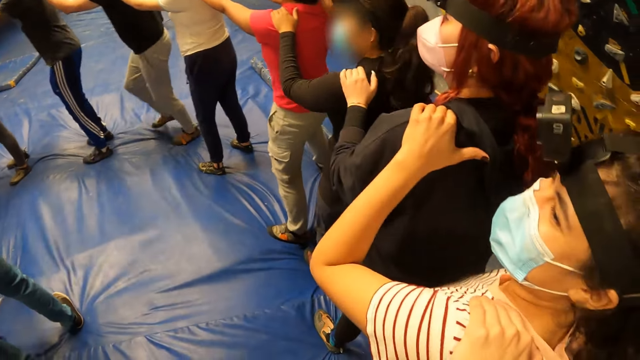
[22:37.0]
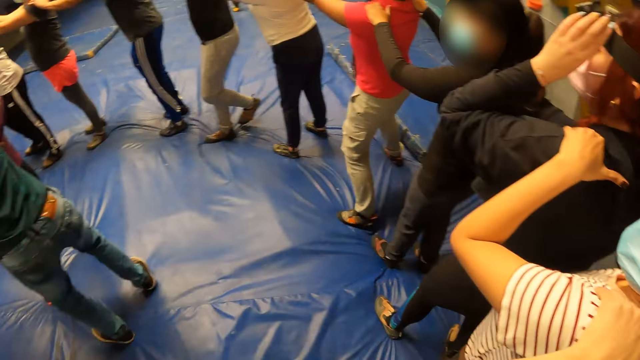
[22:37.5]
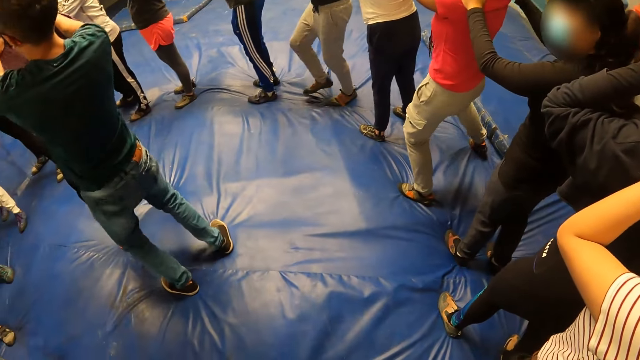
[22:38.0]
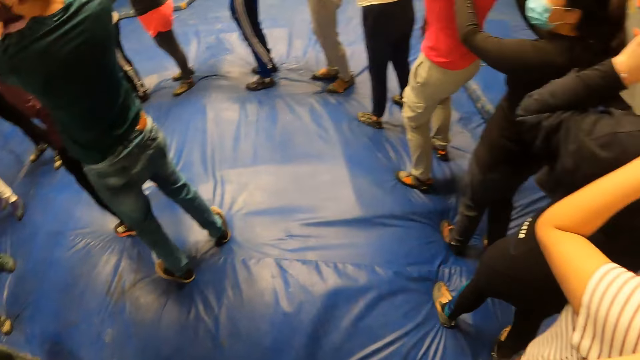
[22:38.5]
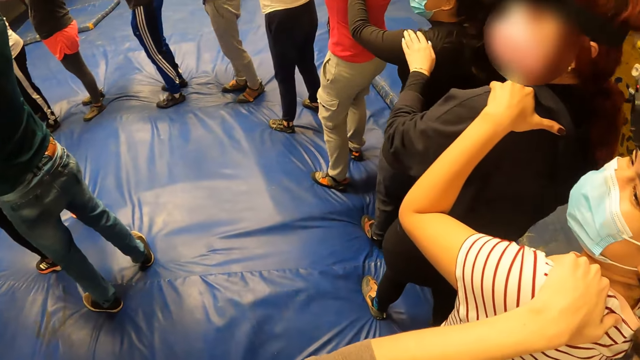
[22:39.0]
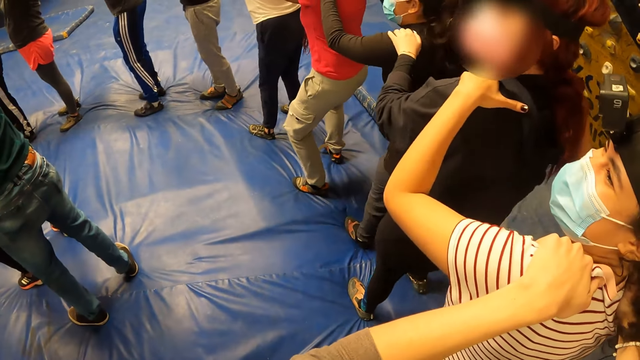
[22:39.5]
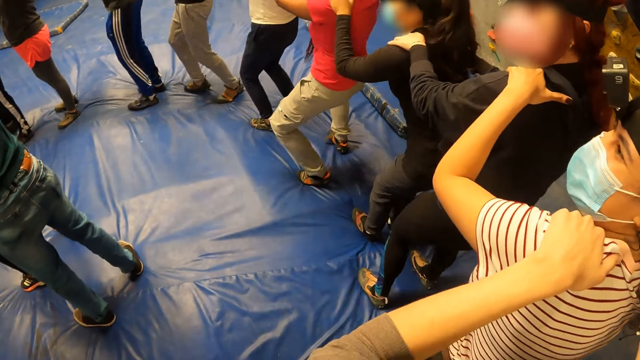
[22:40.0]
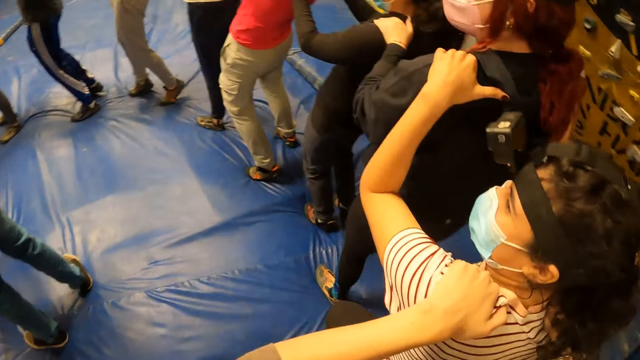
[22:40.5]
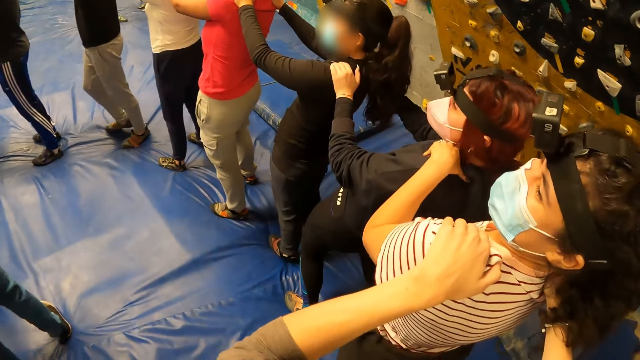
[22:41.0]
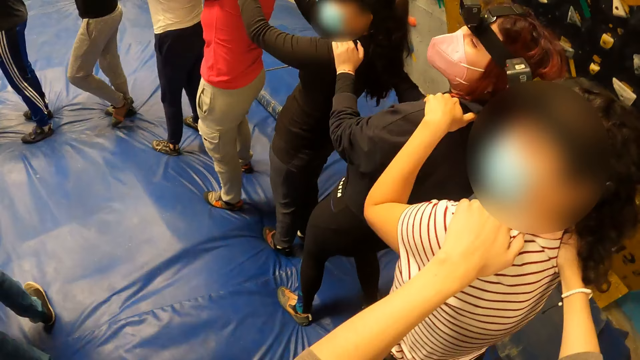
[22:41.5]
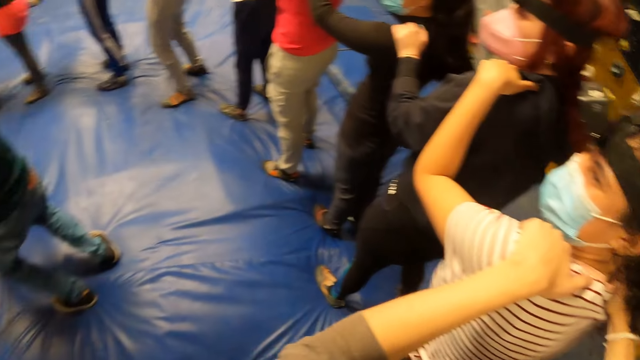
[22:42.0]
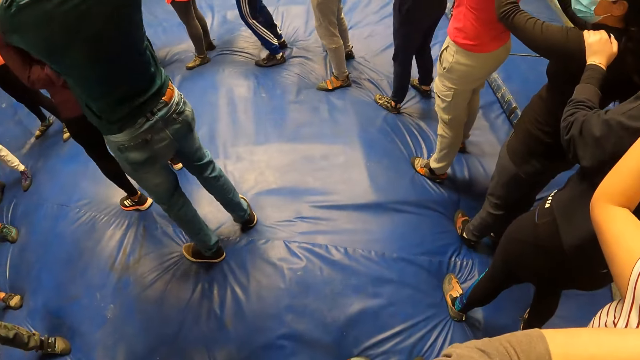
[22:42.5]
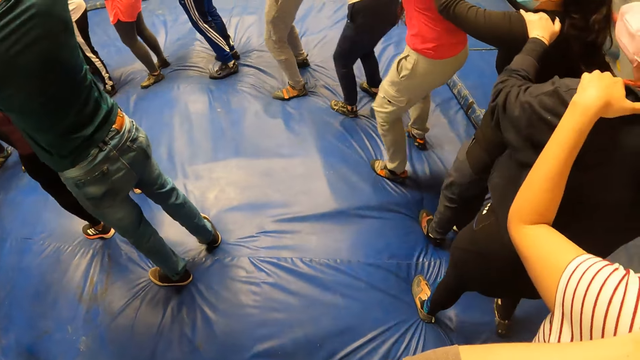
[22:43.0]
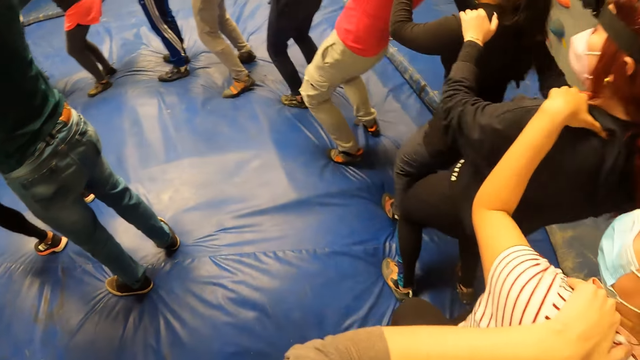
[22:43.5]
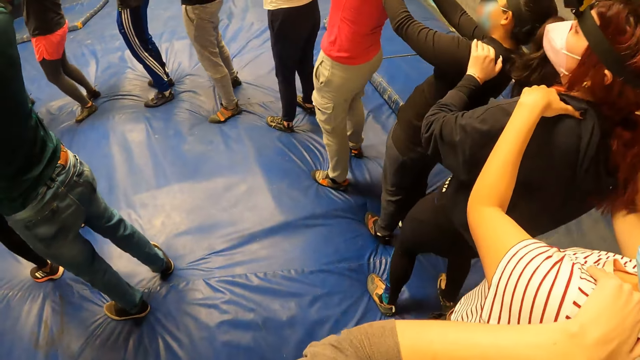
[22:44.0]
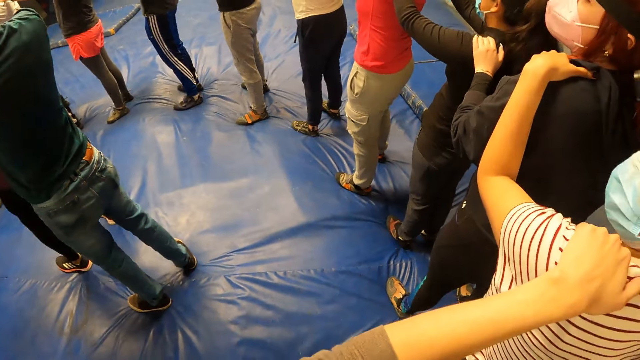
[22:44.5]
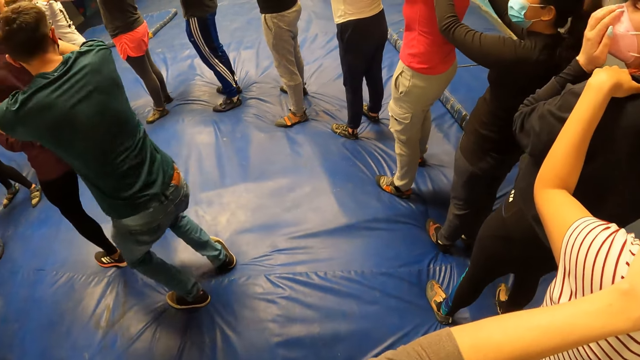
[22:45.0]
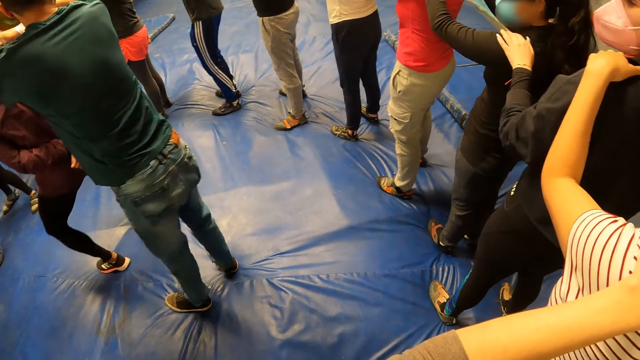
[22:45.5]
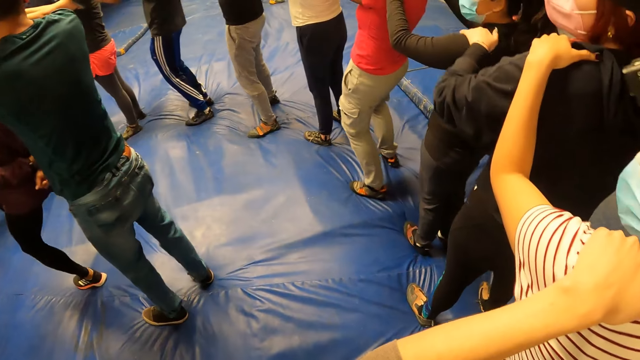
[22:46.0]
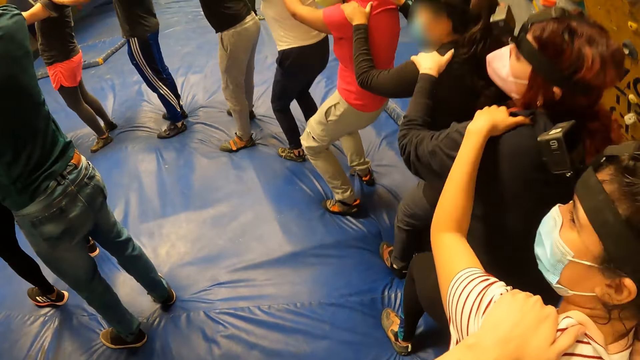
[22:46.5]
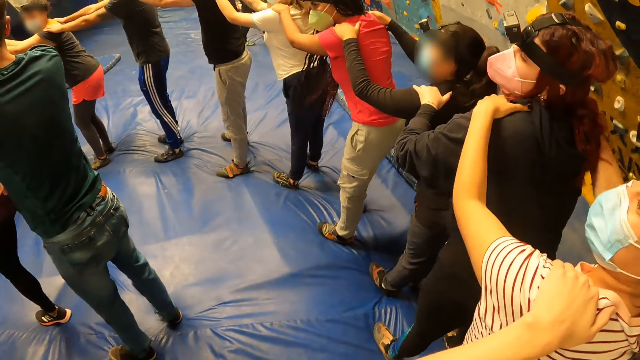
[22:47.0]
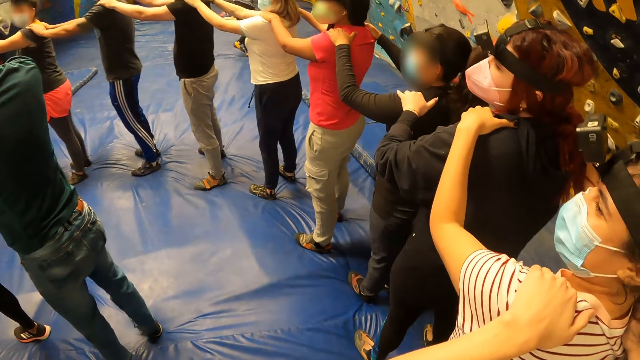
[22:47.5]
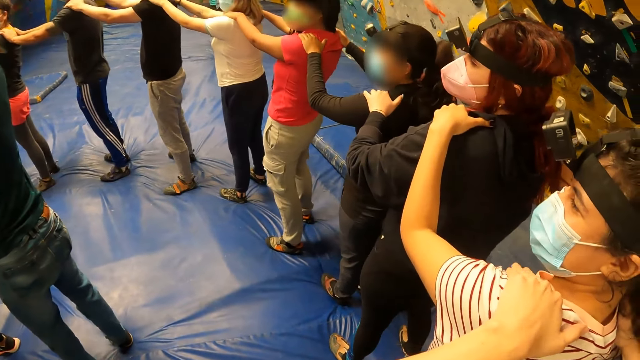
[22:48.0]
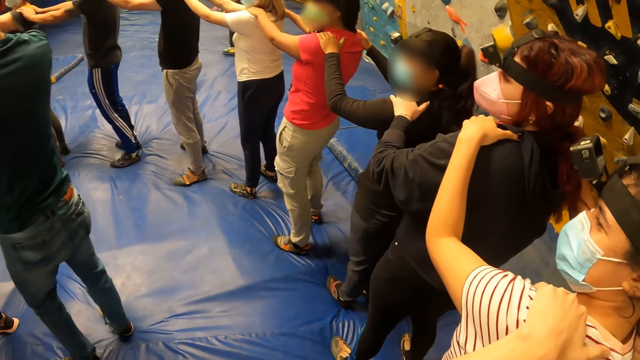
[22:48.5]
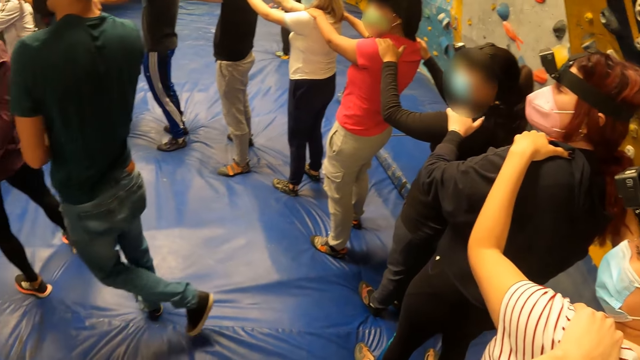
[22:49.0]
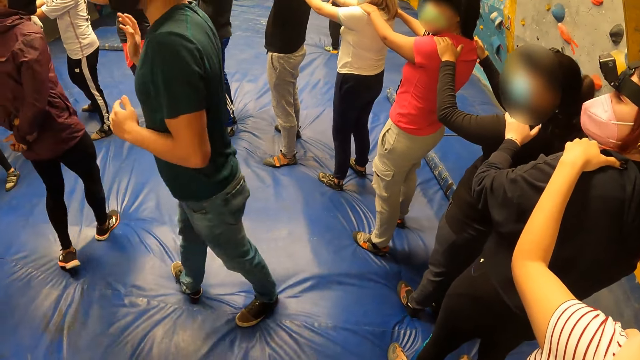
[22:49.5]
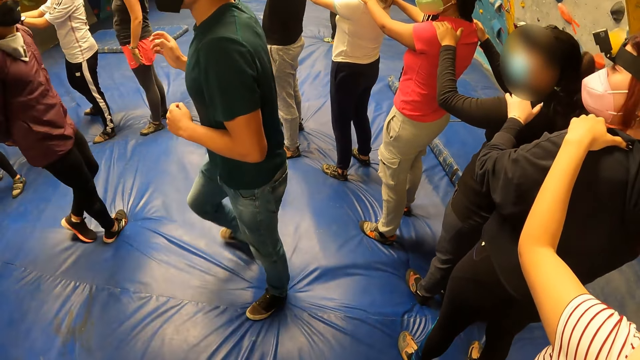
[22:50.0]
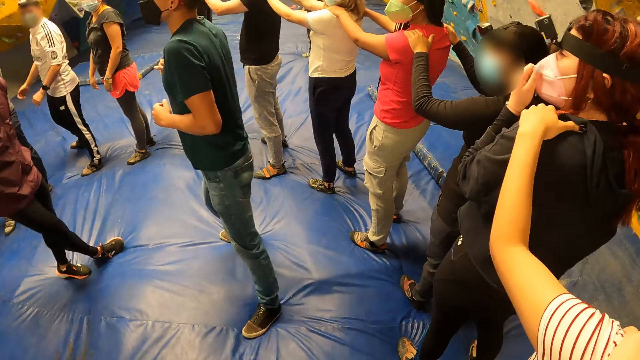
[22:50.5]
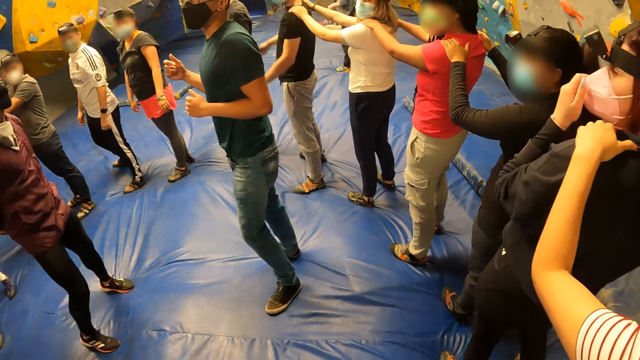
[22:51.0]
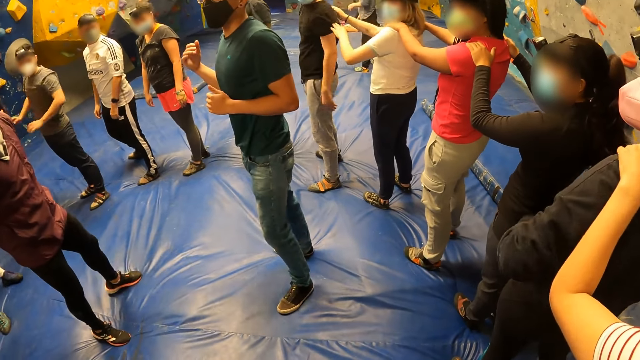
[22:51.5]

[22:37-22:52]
The camera wearer jumps around a room, looks around the room, and exercises with her hands on the shoulders of a woman. The woman jumps around the room. The instructor exercises his legs. The camera wearer looks around the room. The instructor exercises his legs again. The camera wearer stands on the floor.

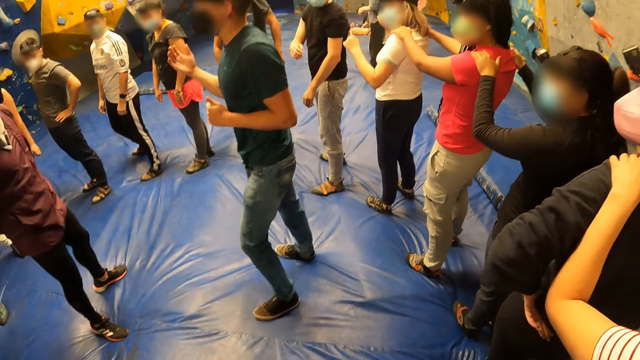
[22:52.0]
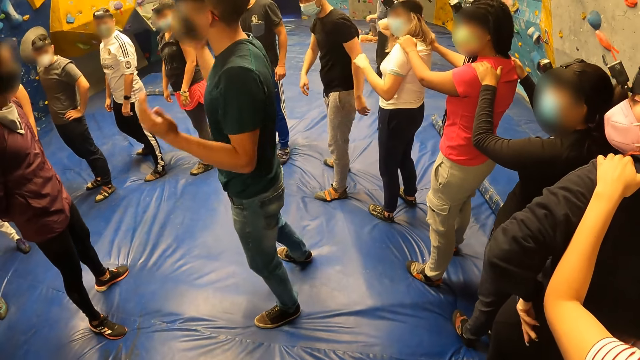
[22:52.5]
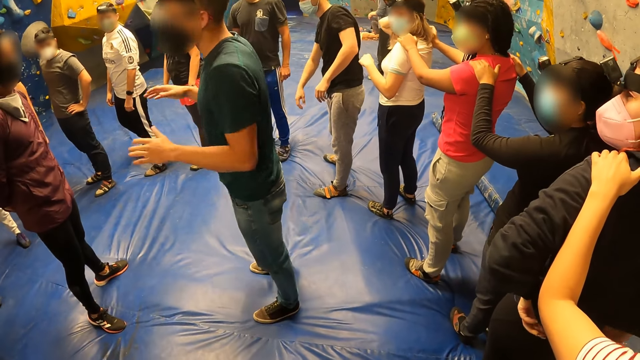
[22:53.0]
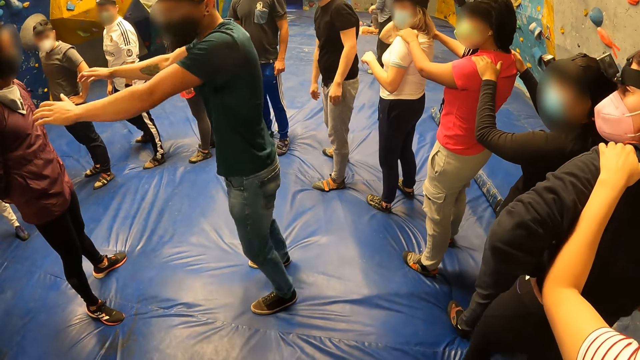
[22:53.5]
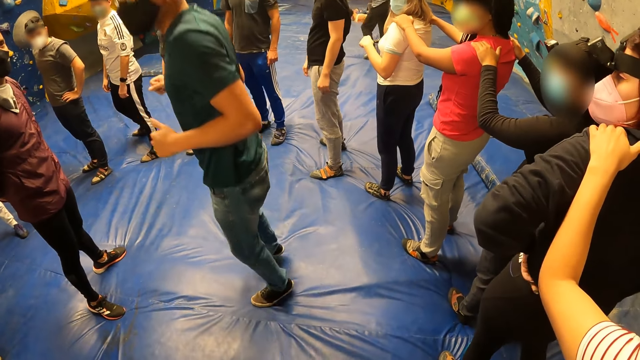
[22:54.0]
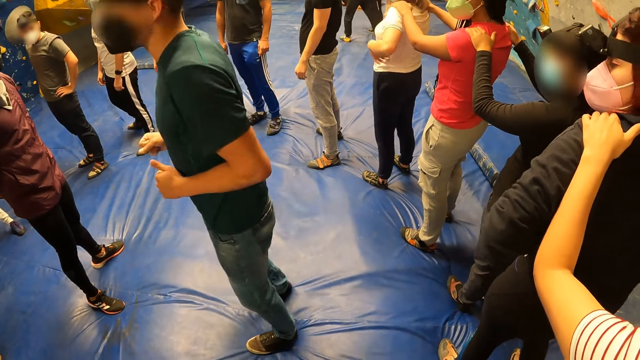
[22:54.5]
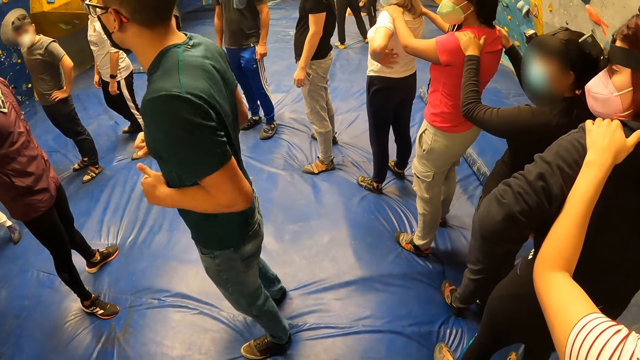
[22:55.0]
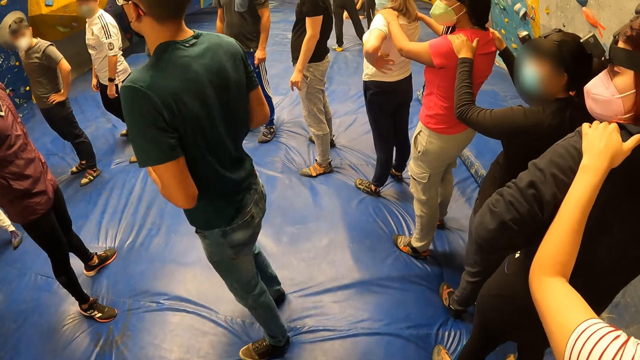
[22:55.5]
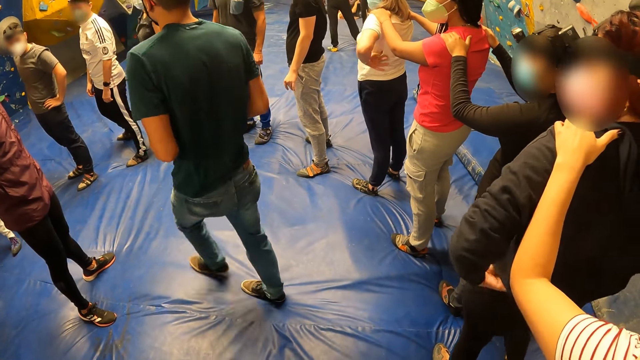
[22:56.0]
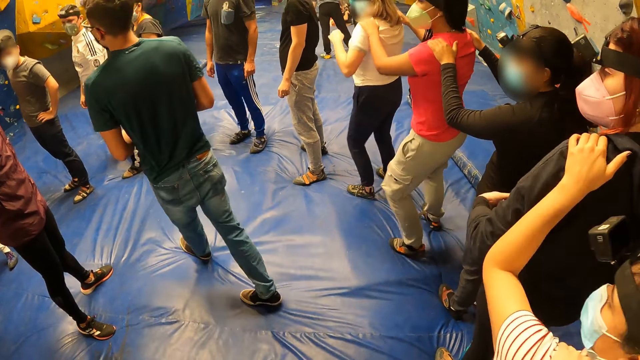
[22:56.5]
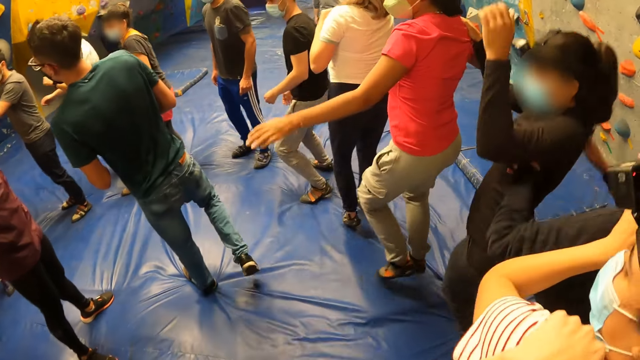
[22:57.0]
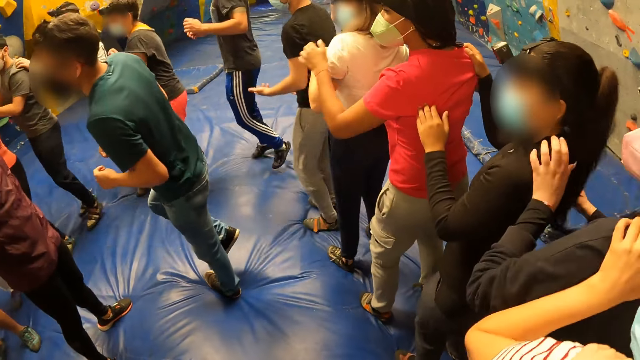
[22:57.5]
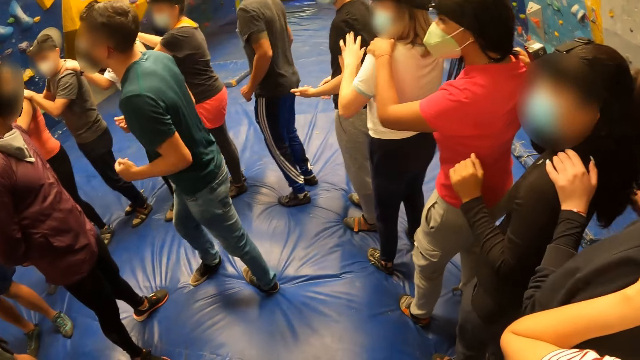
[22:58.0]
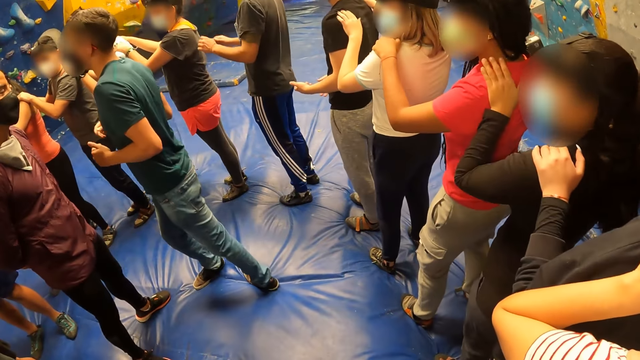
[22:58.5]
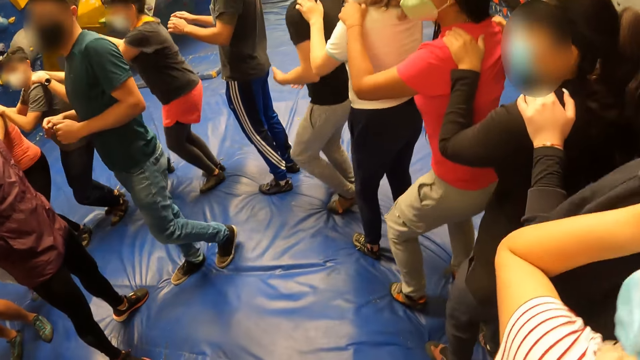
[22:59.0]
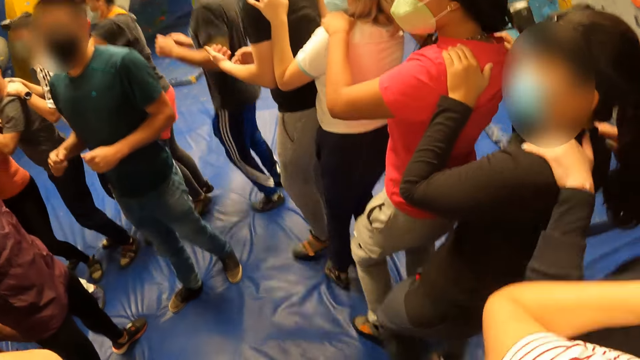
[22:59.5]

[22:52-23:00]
The camera wearer jumps with the group of people in the circle. They exercise on the floor with their friends. They stand on the floor. They exercise on the floor with their friends.
